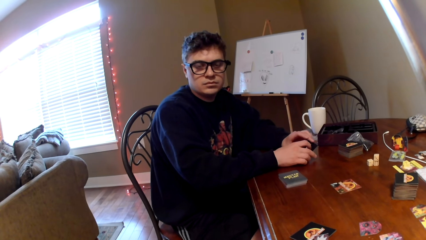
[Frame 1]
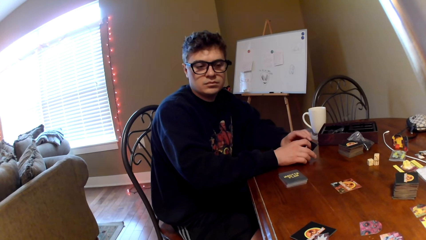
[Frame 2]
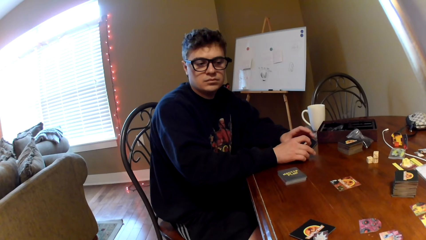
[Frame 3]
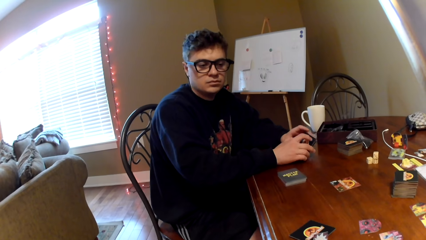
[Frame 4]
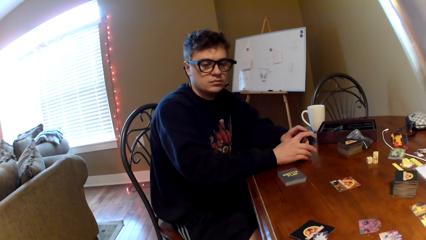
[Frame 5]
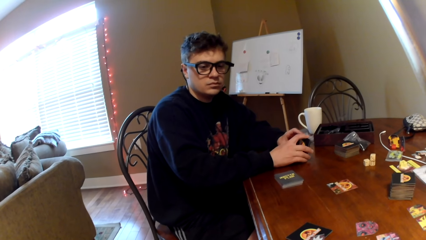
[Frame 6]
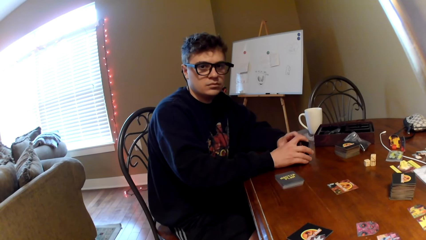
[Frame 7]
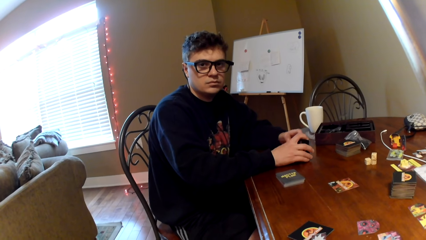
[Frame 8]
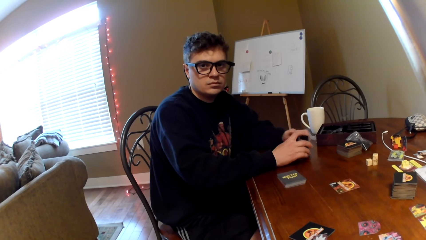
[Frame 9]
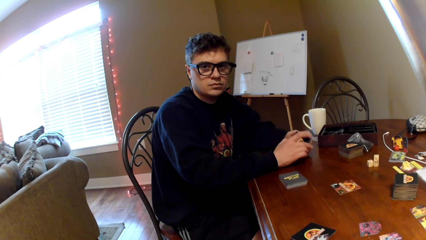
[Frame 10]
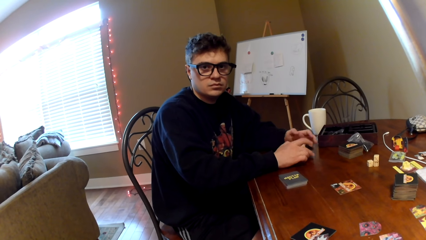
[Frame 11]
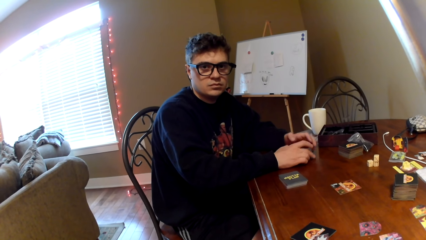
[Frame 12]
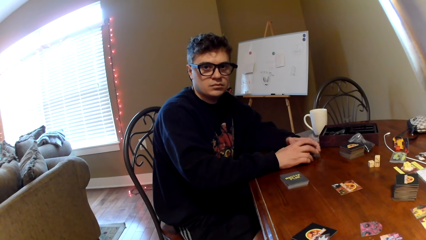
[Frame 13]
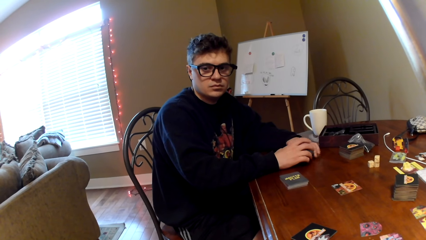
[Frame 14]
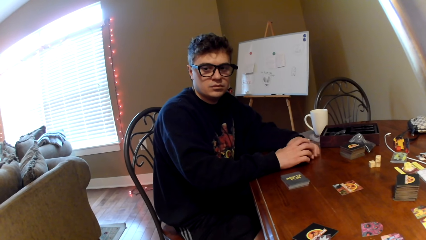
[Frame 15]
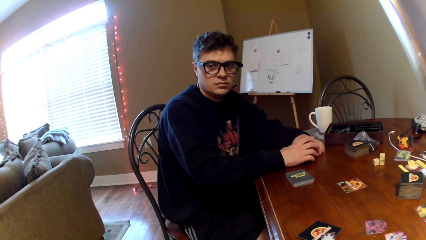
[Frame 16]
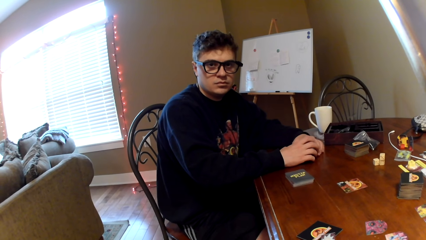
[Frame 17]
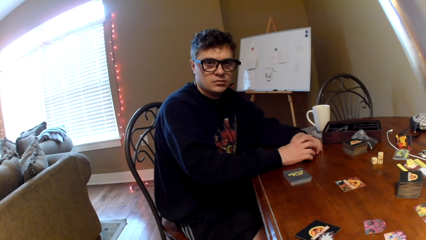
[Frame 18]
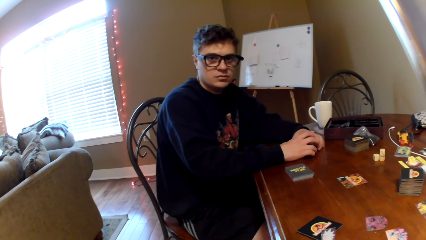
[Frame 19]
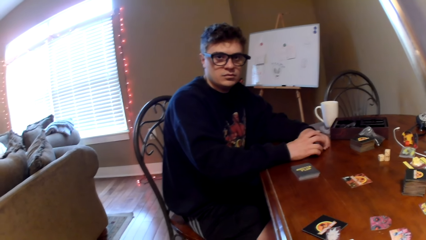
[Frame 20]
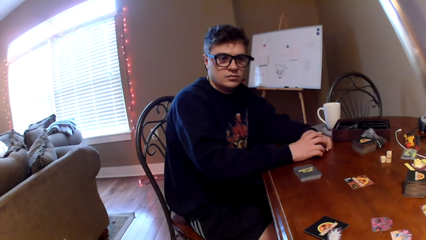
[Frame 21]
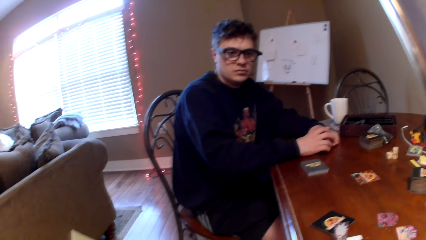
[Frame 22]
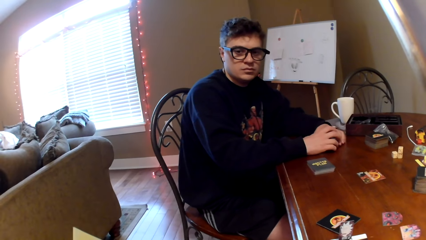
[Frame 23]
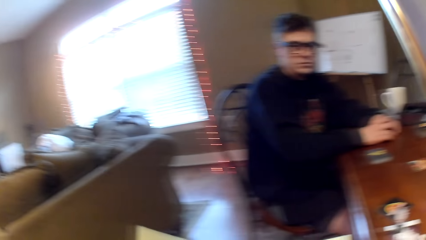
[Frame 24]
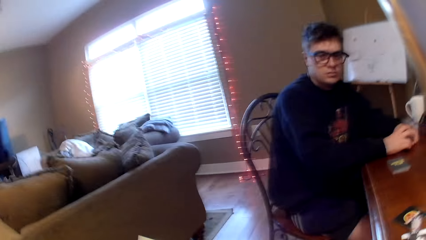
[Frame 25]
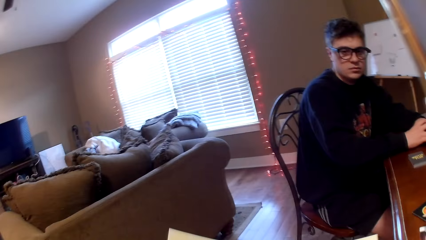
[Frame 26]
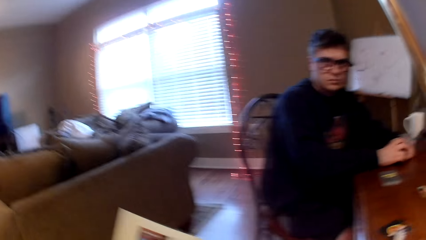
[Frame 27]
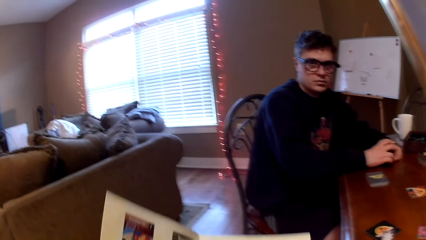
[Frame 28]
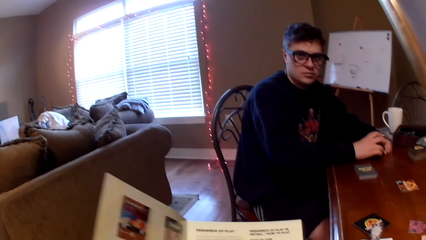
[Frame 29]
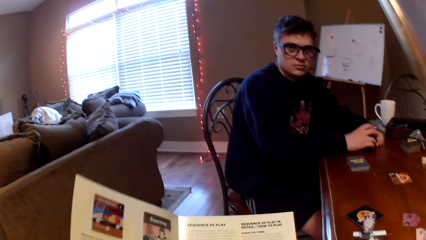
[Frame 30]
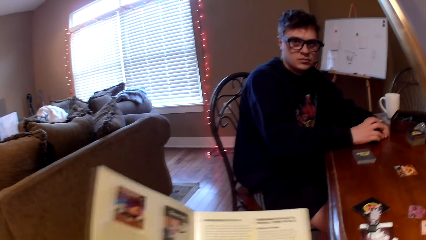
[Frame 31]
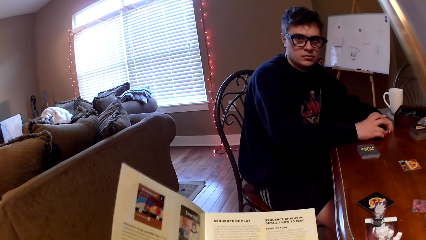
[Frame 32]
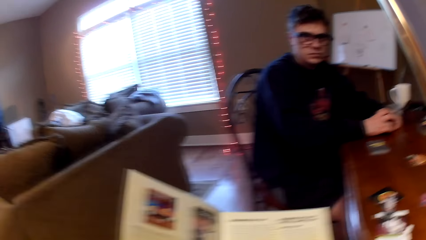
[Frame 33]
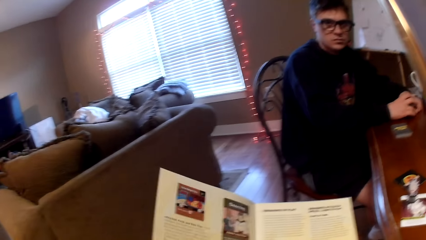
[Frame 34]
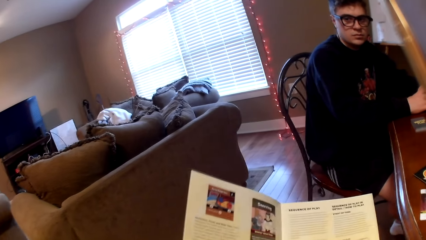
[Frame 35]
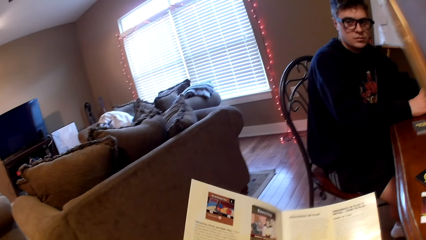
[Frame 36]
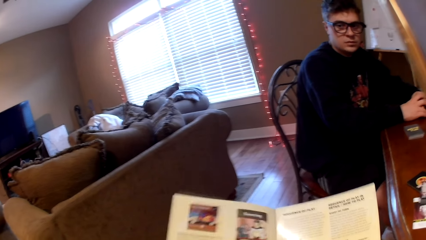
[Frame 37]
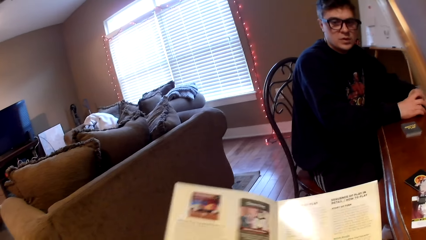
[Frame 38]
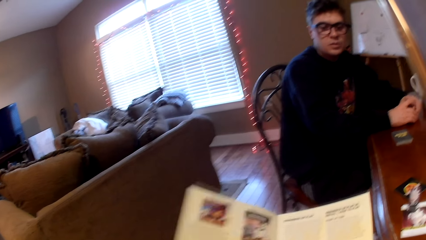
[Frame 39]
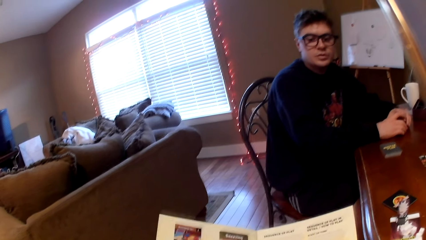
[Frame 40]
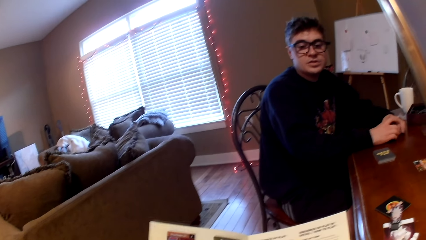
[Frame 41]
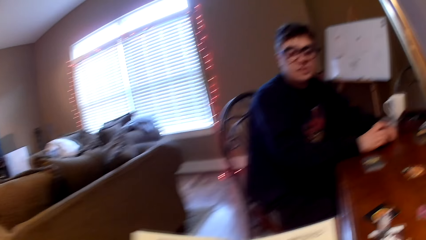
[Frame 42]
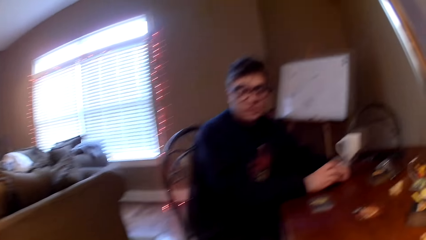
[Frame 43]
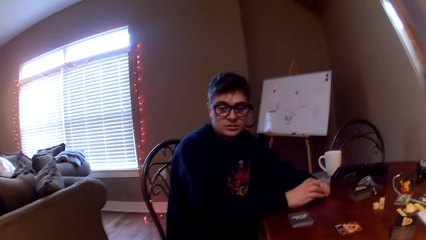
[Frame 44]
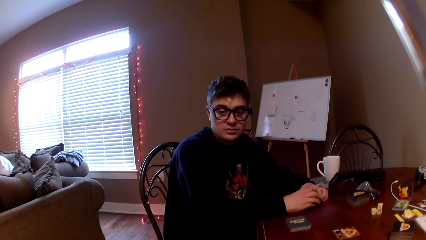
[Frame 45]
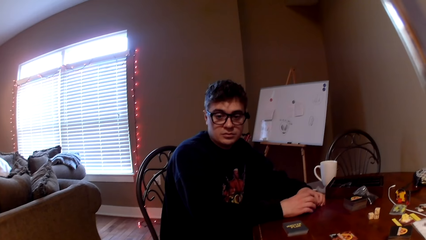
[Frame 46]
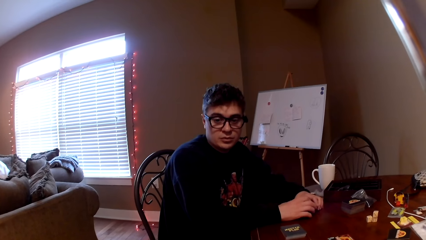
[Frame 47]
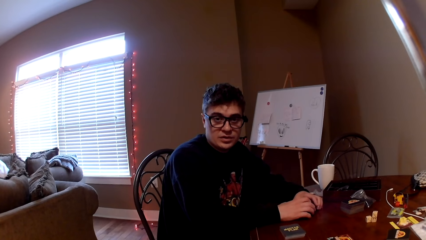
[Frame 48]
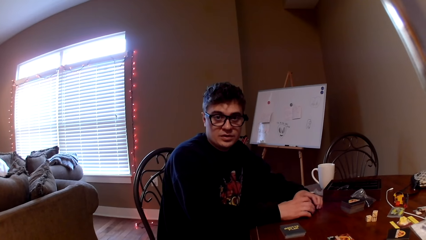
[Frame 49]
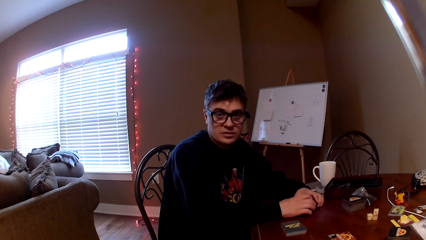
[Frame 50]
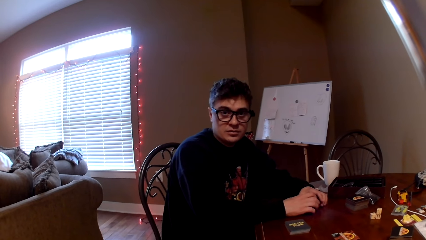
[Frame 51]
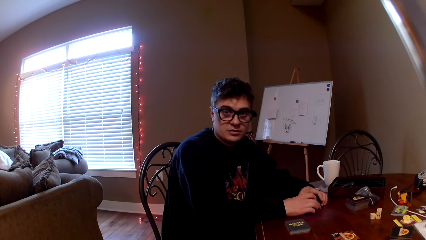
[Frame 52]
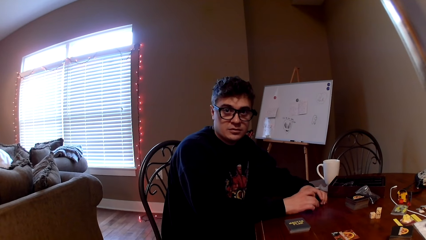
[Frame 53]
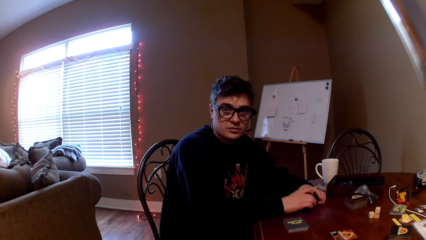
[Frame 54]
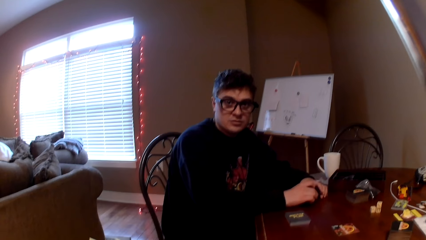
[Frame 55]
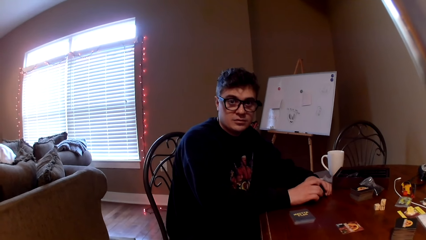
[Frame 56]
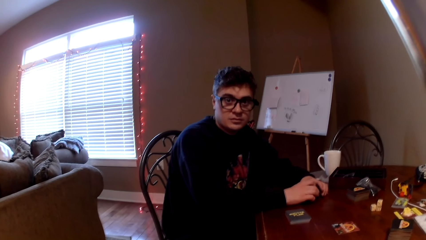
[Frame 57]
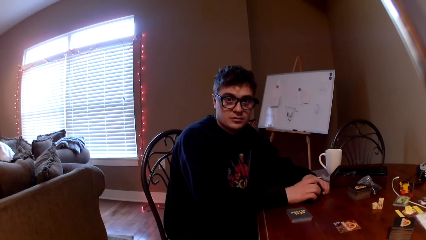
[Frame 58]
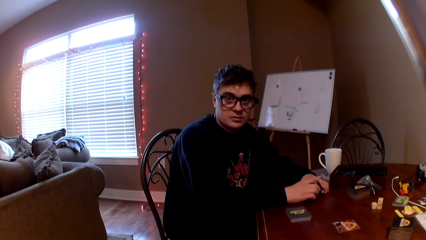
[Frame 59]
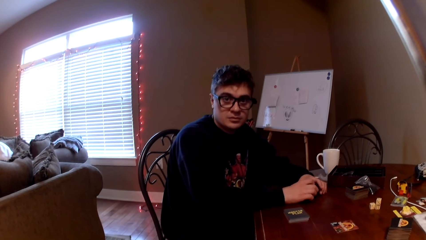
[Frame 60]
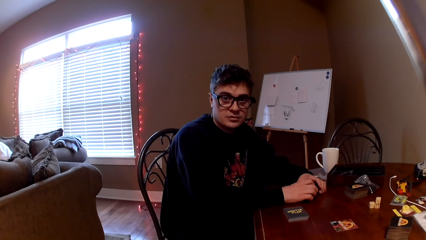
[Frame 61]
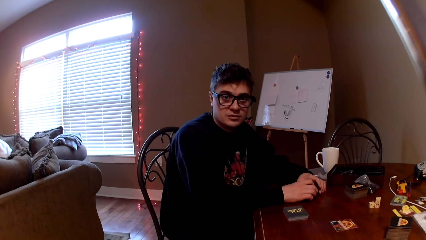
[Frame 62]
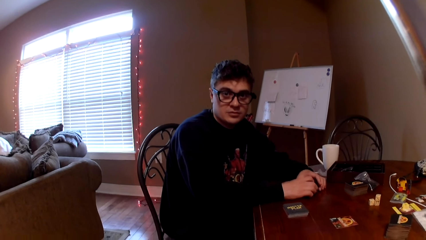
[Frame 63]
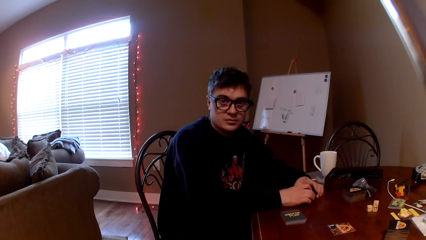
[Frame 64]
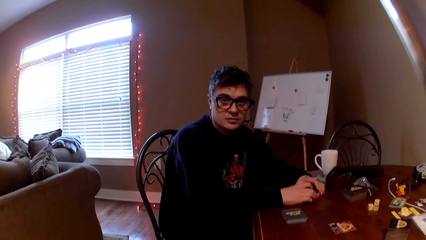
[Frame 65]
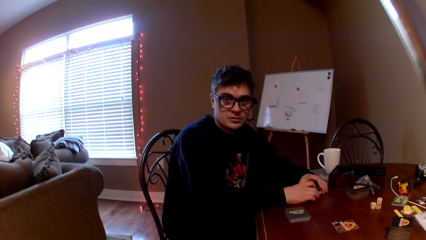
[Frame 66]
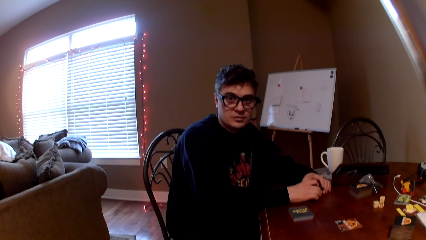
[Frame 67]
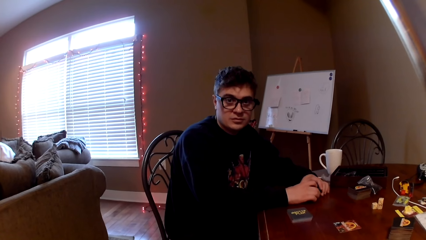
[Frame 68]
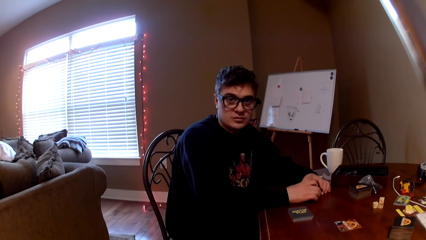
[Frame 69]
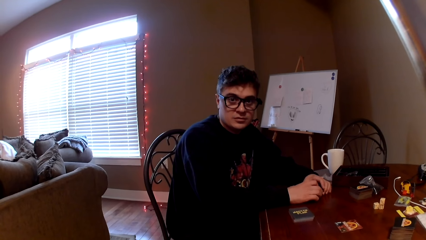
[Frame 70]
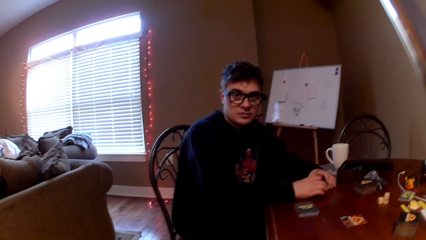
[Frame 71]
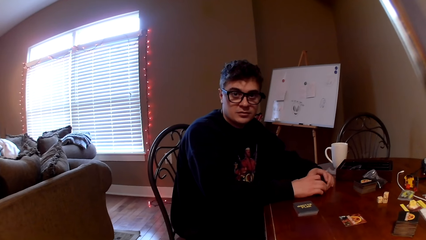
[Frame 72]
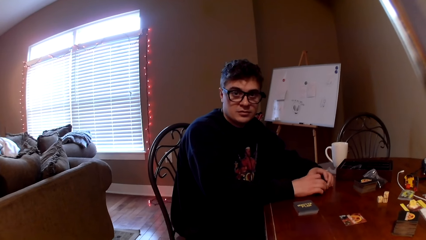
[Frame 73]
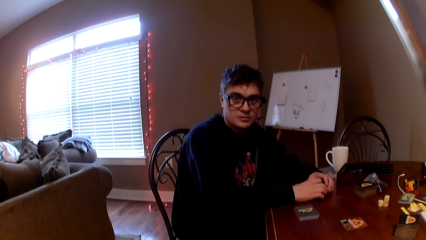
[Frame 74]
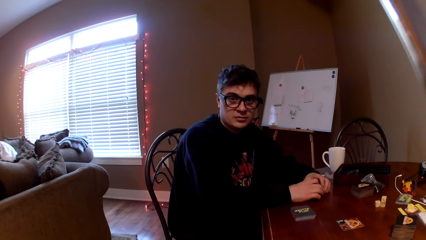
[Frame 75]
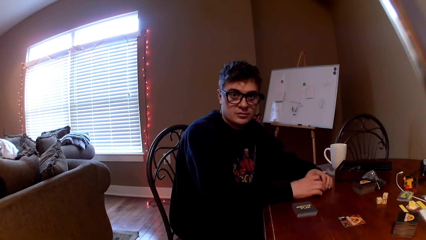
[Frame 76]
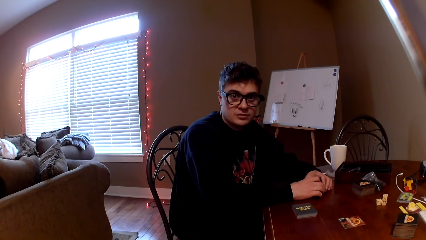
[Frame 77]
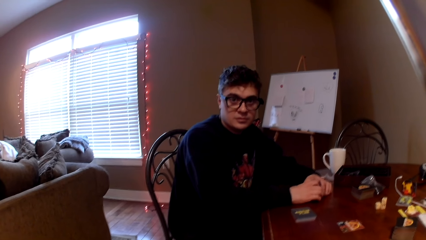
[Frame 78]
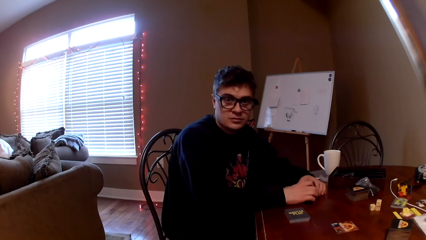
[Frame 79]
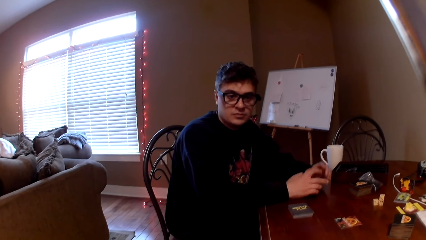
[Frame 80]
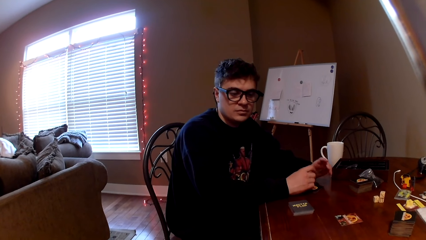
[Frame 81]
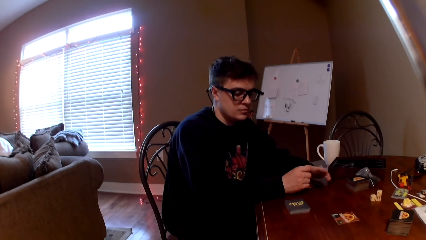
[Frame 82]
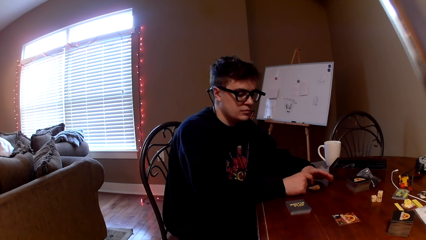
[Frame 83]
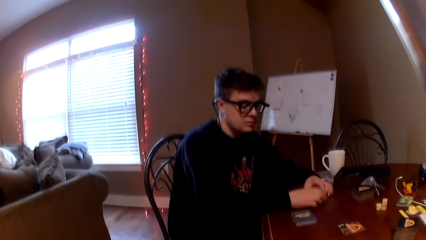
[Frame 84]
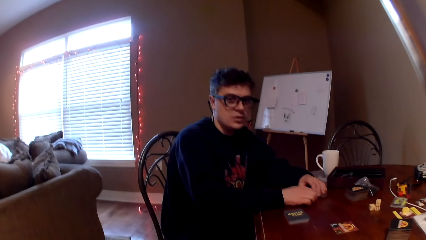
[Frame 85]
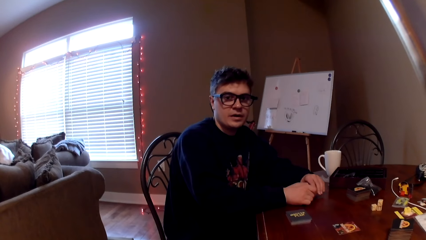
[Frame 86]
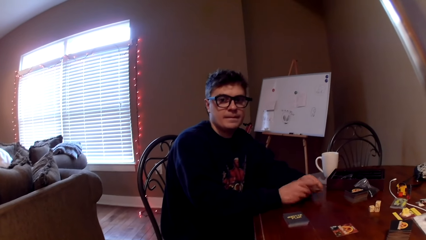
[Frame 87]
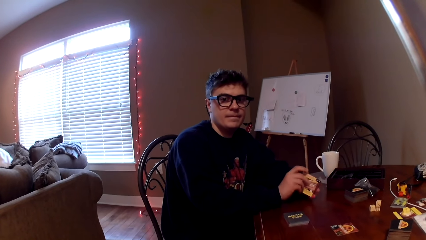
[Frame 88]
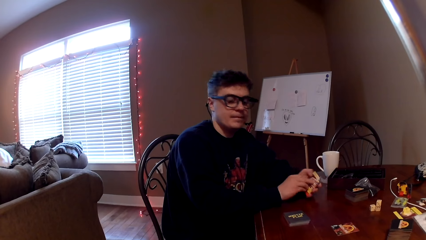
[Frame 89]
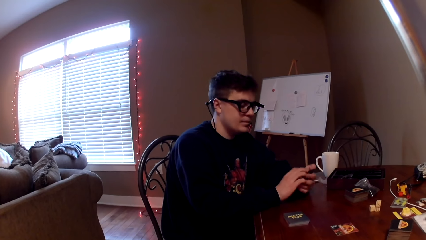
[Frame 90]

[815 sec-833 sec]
The camera wearer reads a book. A man converses with the camera wearer.
